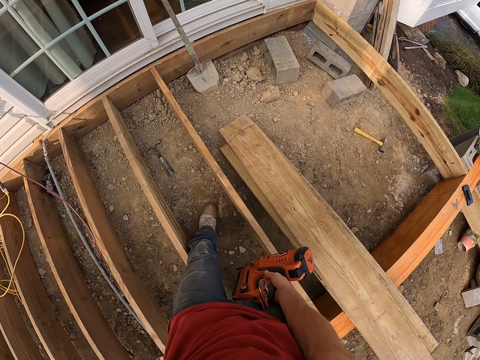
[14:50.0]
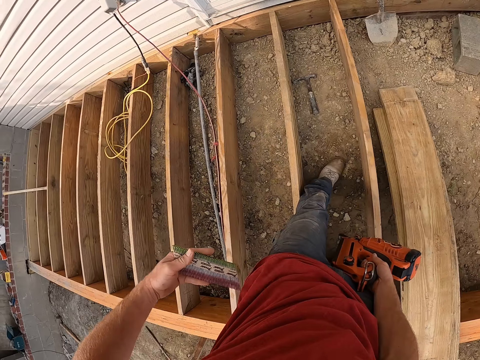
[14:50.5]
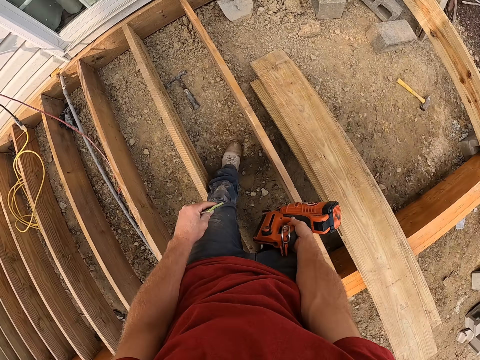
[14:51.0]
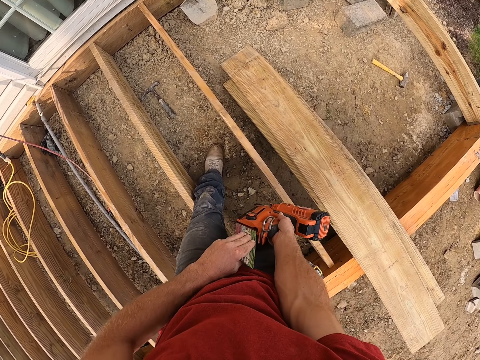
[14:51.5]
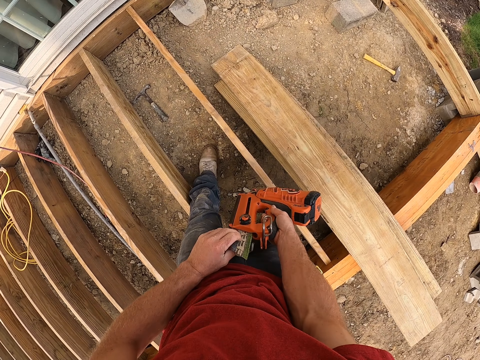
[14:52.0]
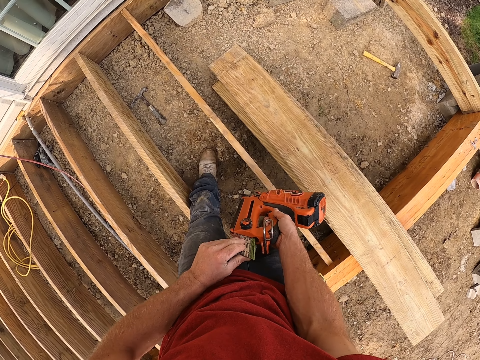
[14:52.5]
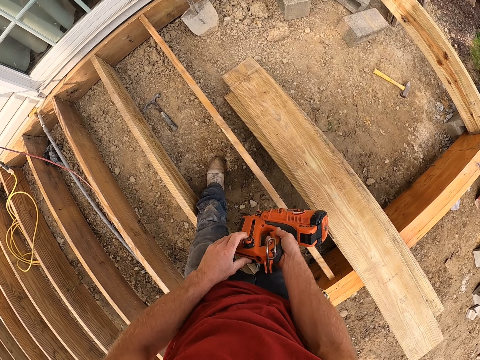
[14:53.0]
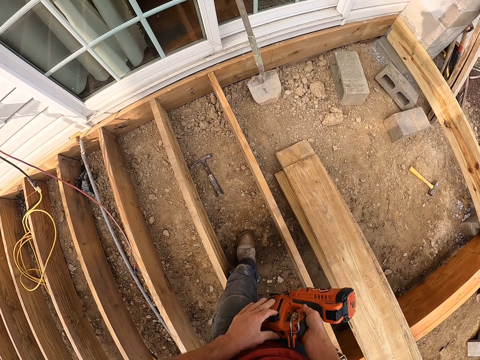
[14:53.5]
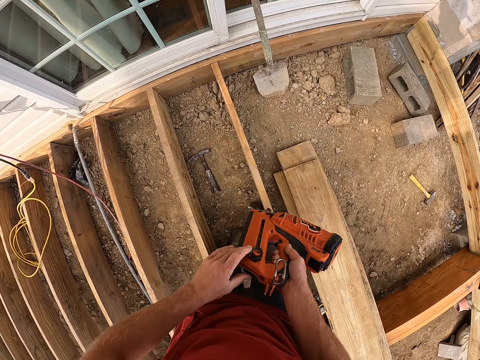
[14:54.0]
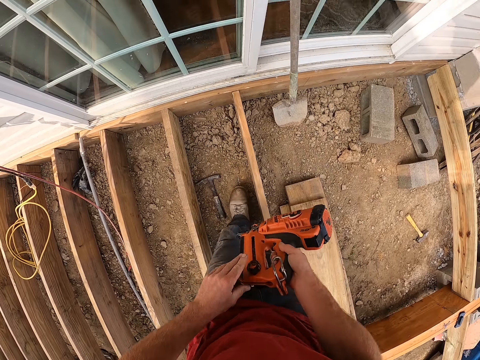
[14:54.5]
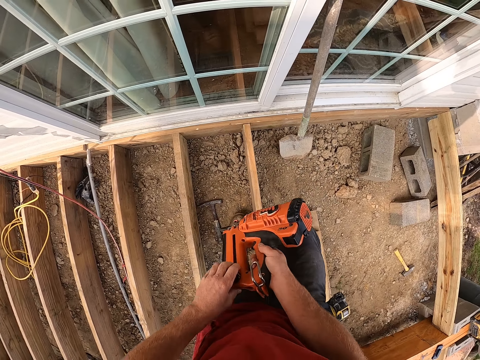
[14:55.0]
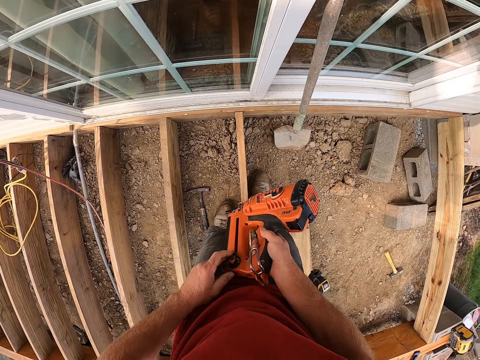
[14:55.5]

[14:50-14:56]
The camera wearer picks something from his pocket. He inserts the cartridge in the drill machine or nail gun. He holds the nail gun. He shakes the drill machine.

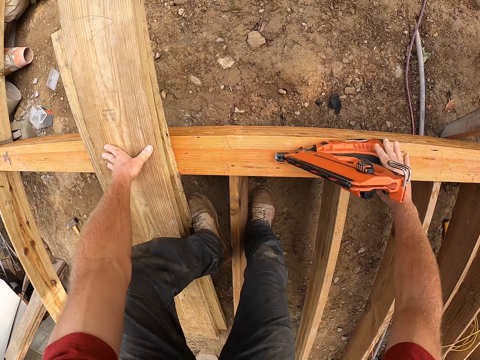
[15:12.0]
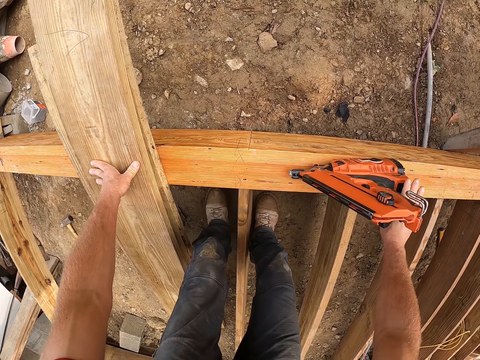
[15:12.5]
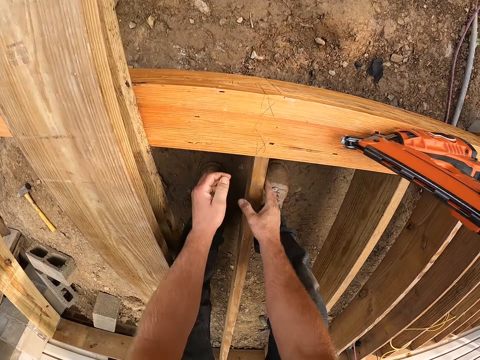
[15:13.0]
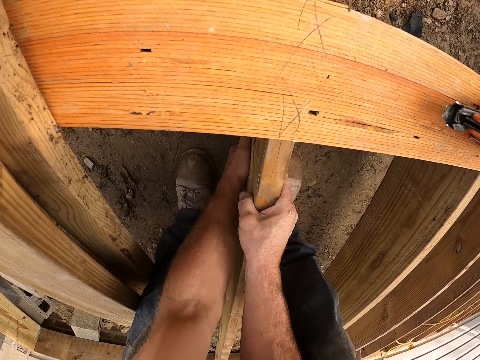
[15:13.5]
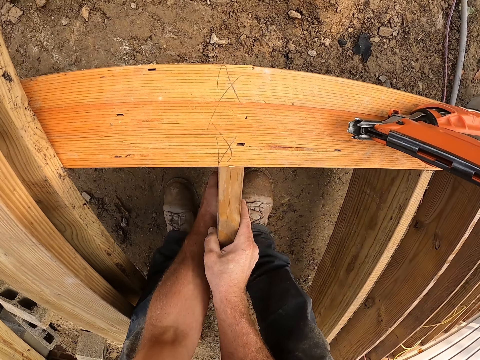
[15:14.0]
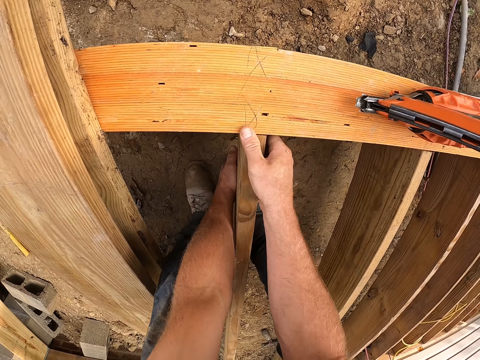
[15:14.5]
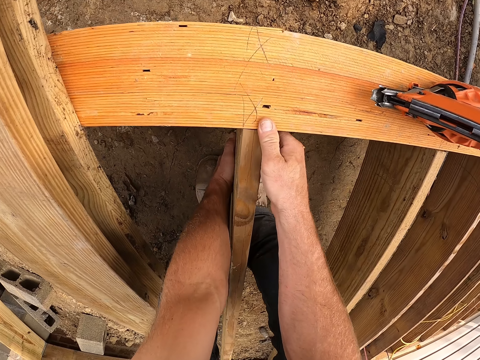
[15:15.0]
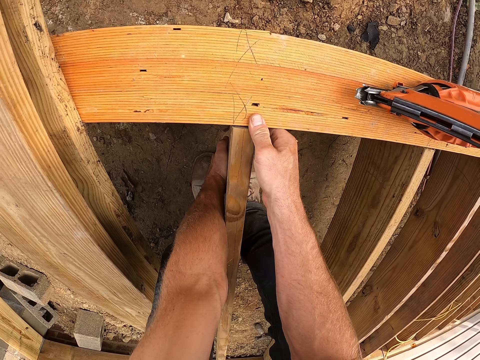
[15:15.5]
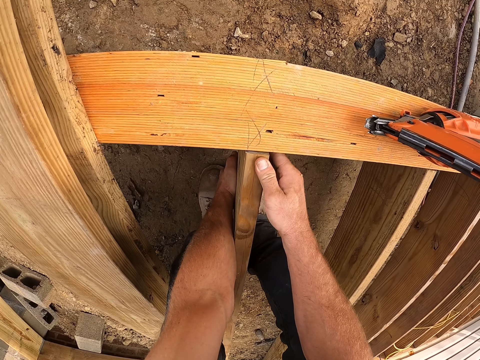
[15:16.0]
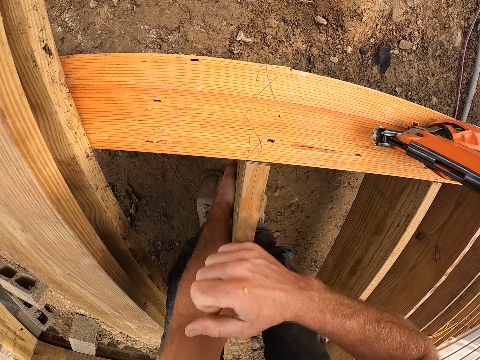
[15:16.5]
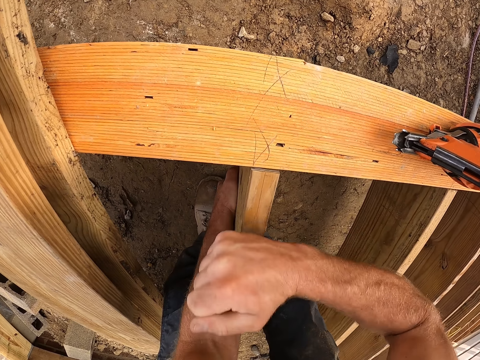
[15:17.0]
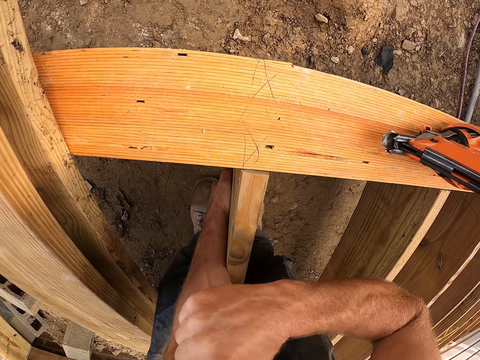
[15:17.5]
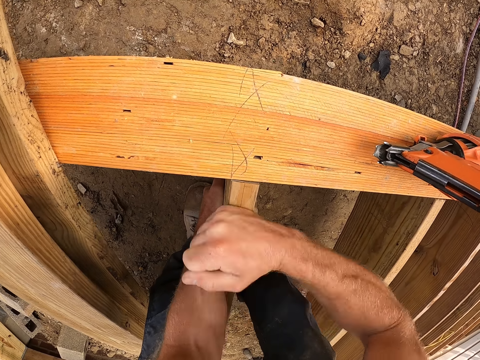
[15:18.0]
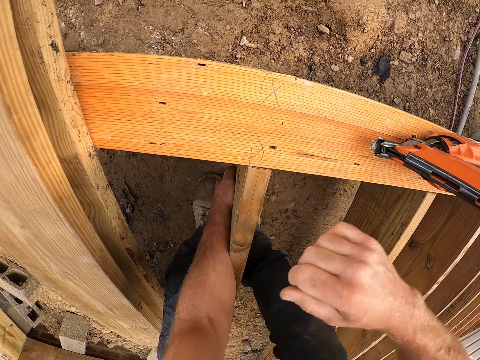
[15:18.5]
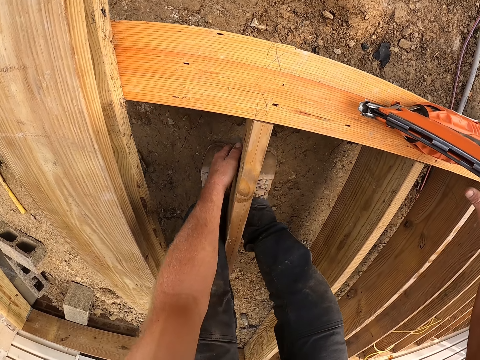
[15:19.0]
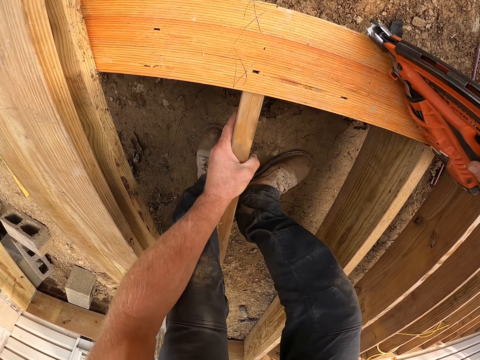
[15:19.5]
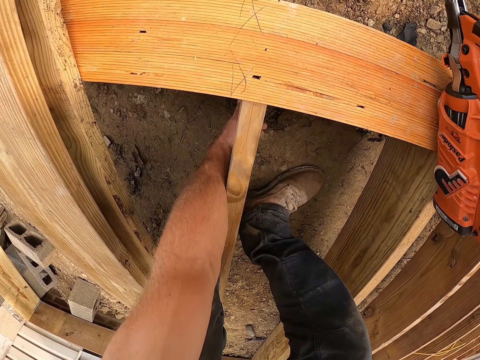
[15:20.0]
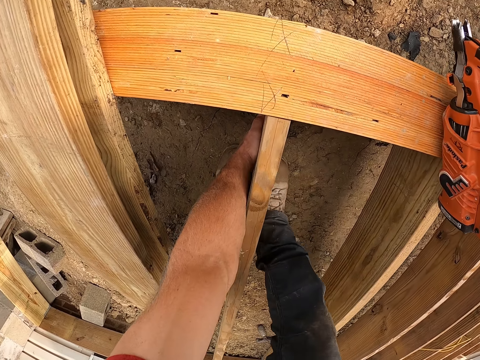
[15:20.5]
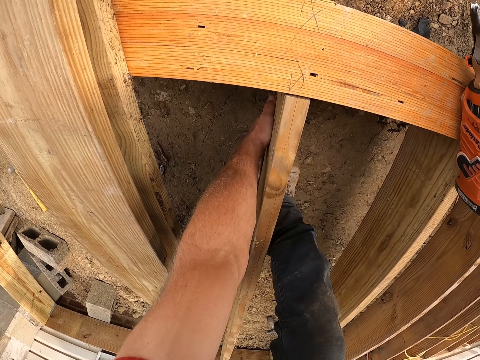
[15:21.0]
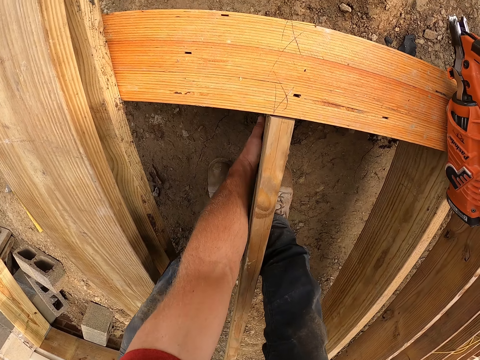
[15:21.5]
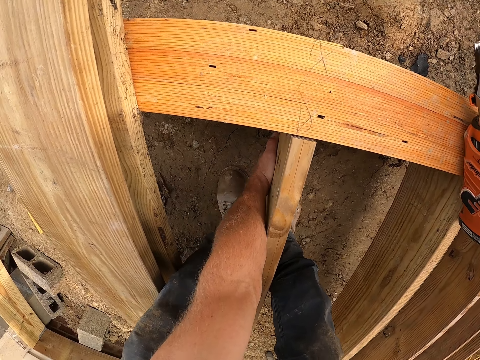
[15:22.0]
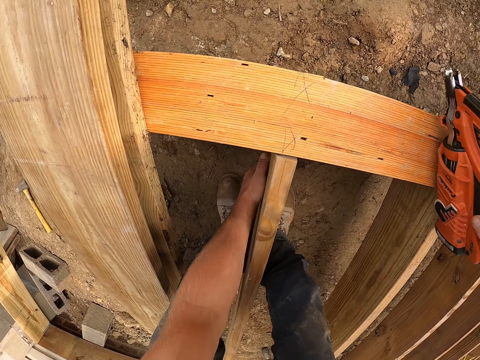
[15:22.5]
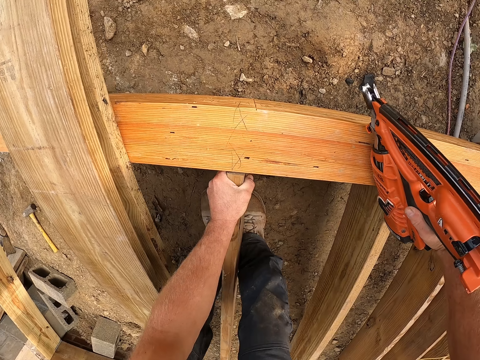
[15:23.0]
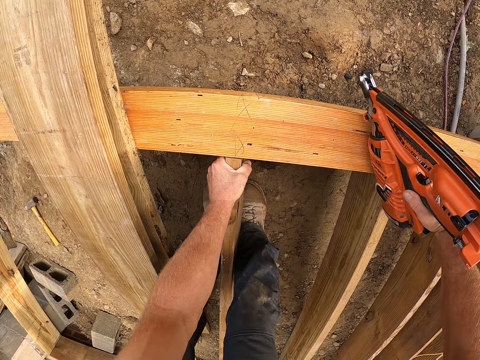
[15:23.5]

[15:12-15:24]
The camera wearer adjusts the wooden plank with his hands. He fits the wood into the wooden foundation. He knocks the piece of wood with his hand. He holds the drill machine with his right hand. He fits the wood into the wooden foundation.

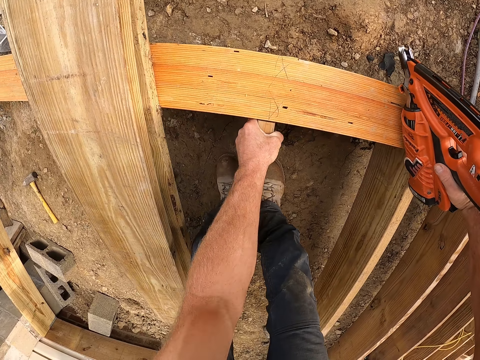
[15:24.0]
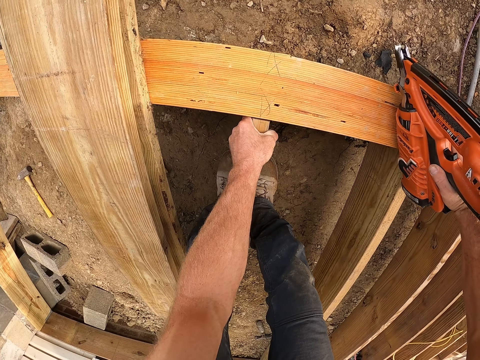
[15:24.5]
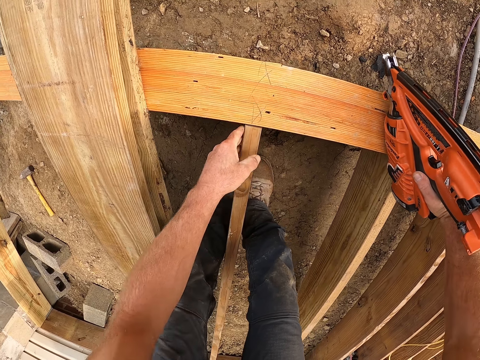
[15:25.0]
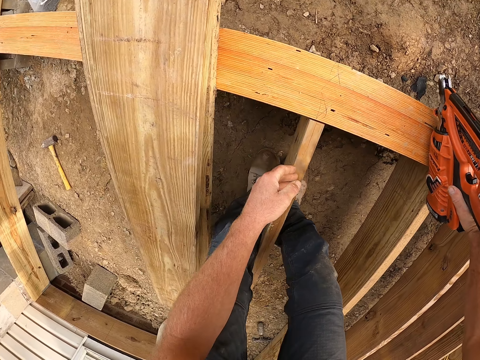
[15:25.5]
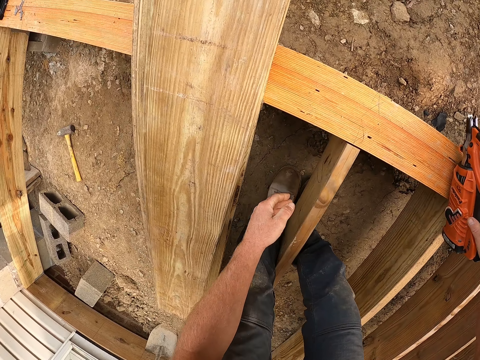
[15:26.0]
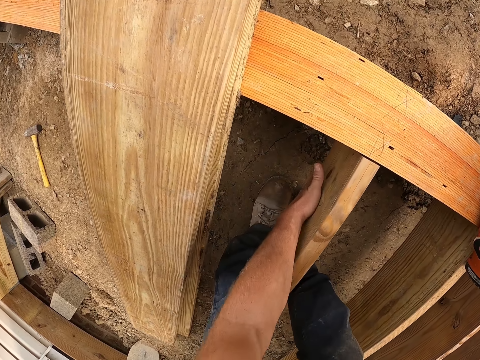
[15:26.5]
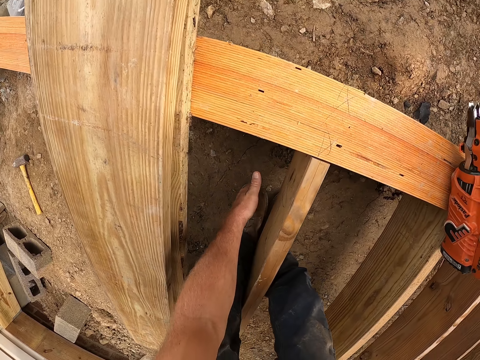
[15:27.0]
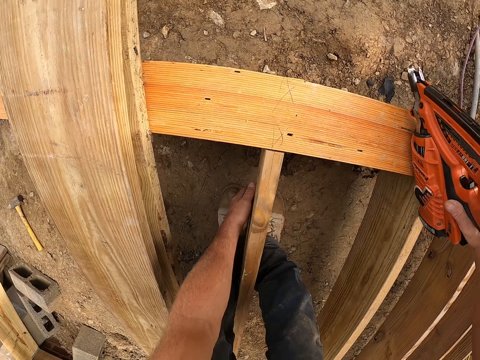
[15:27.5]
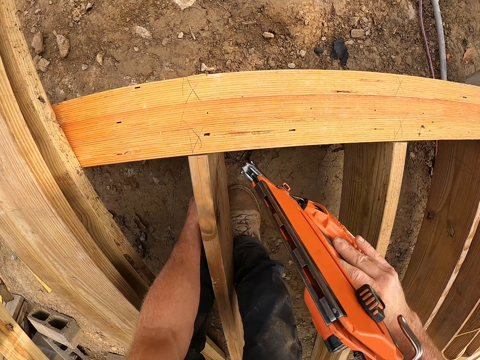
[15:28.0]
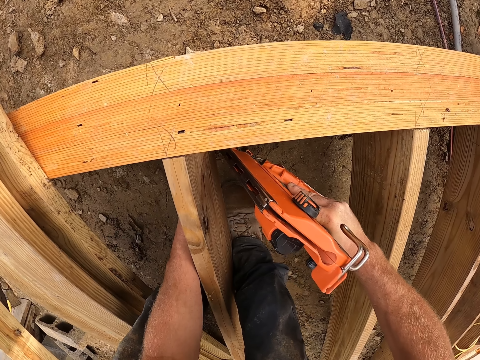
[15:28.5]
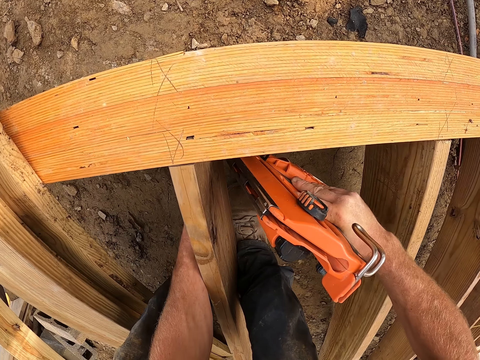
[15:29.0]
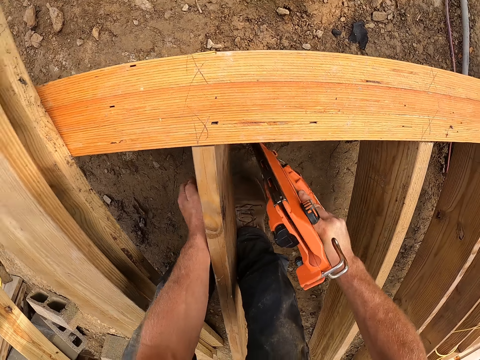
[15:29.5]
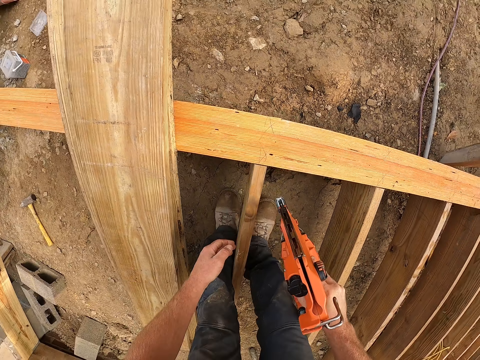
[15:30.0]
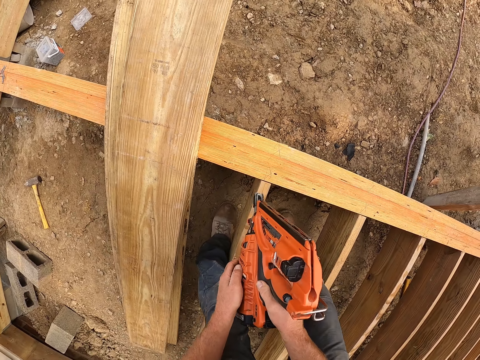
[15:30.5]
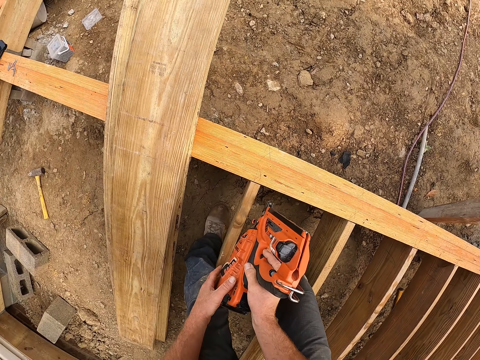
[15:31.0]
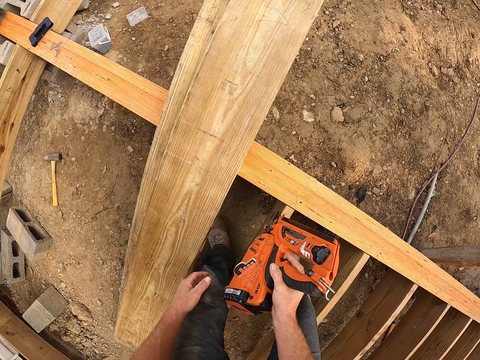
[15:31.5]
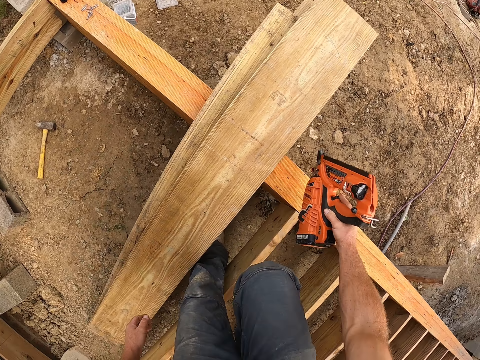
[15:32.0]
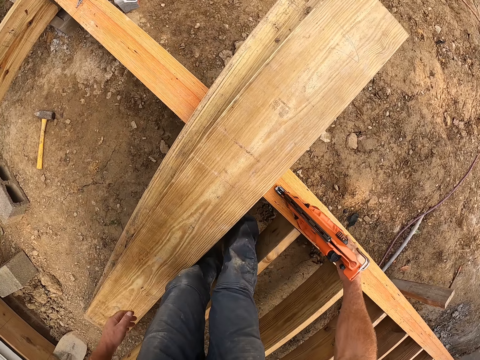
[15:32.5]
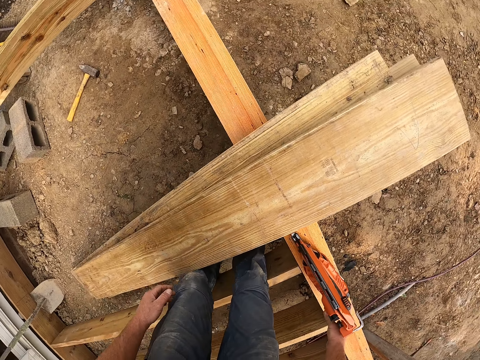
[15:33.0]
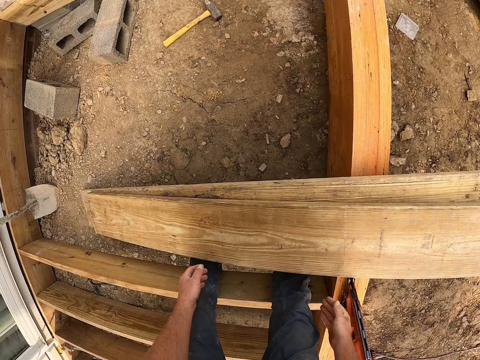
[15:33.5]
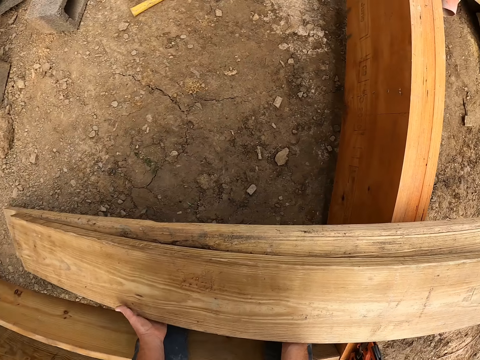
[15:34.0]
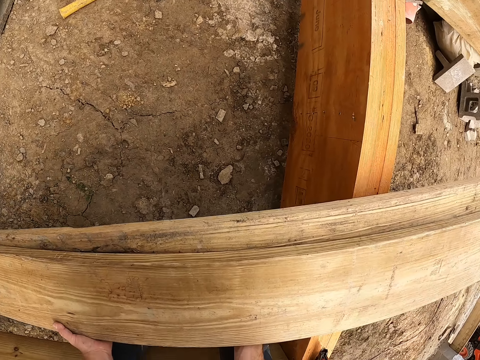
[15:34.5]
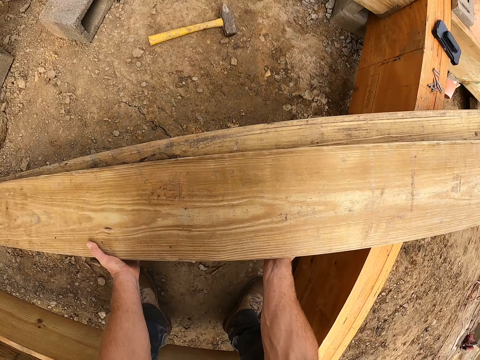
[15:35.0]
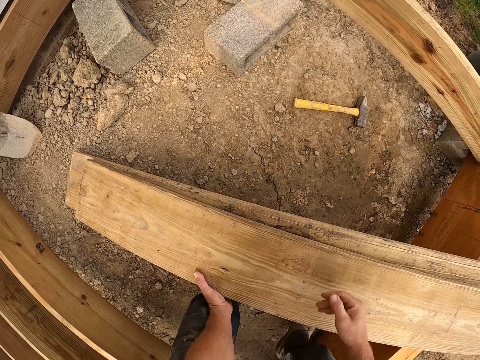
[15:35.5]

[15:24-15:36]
The camera wearer knocks the piece of wood with his hand. He picks up the drill machine from the wooden frame. He screws the wooden plank to the wooden frame with the drill machine. He turns around. He drops the drill machine on the wooden frame. He moves the wooden planks on the wooden frame. He holds the pieces of wood.
